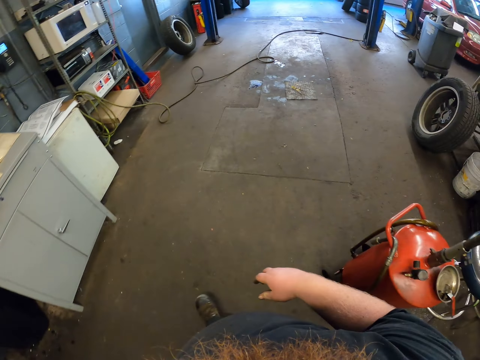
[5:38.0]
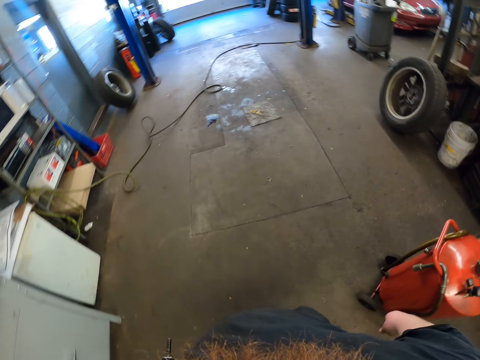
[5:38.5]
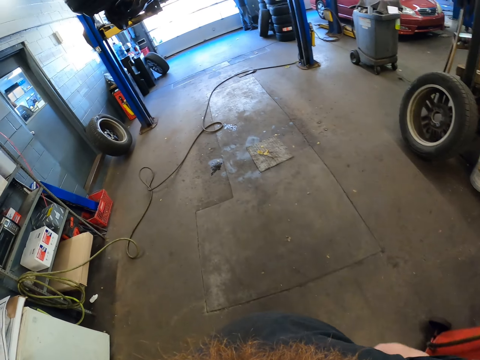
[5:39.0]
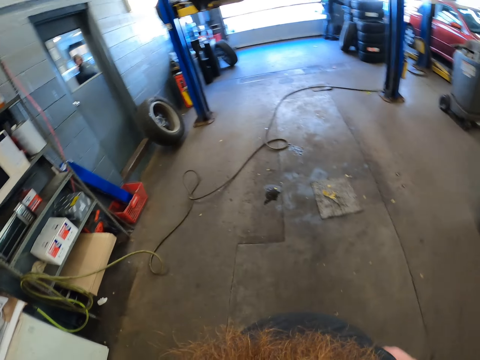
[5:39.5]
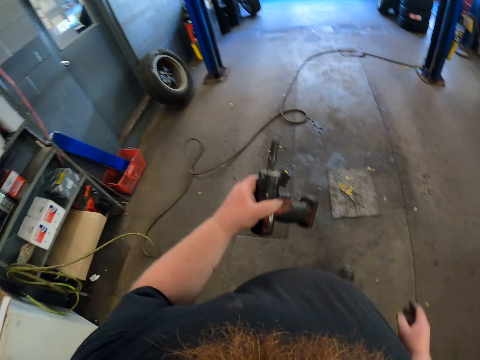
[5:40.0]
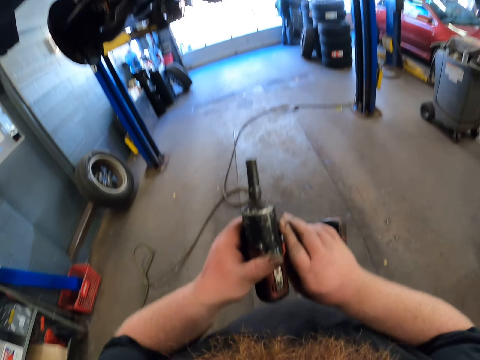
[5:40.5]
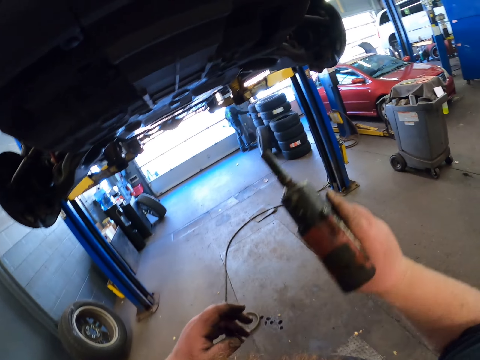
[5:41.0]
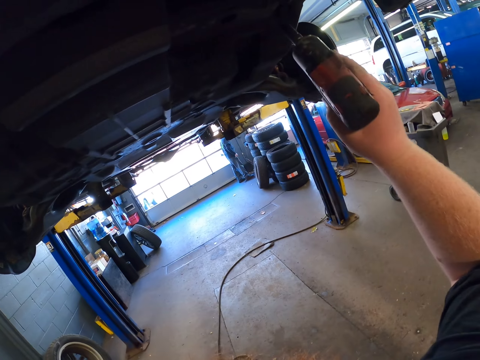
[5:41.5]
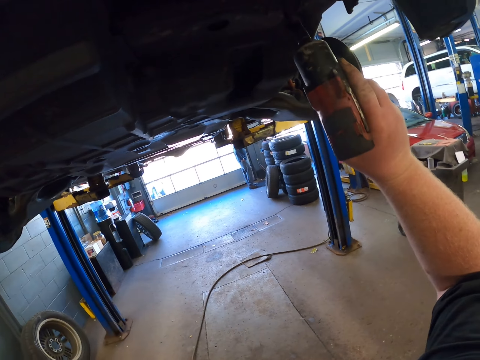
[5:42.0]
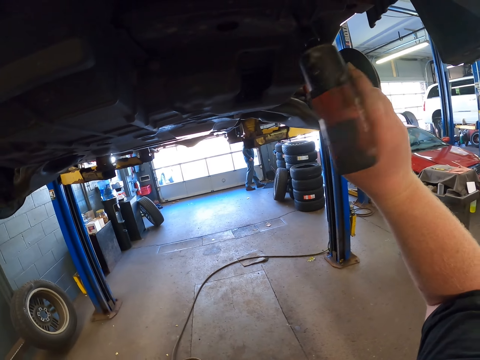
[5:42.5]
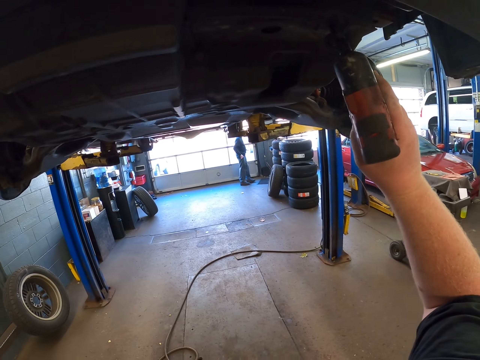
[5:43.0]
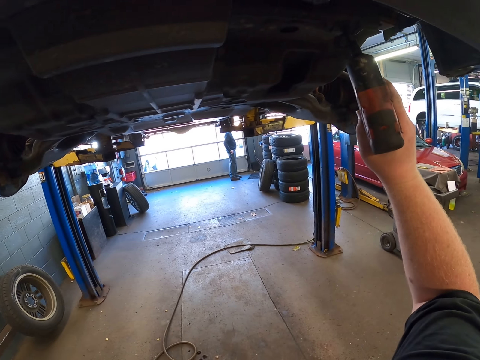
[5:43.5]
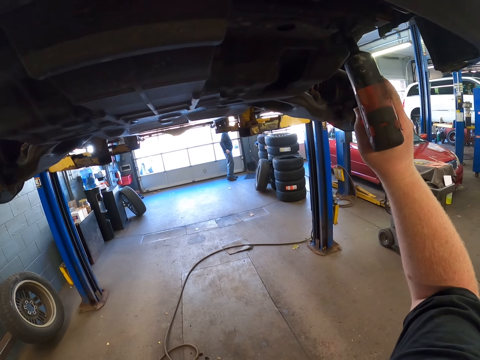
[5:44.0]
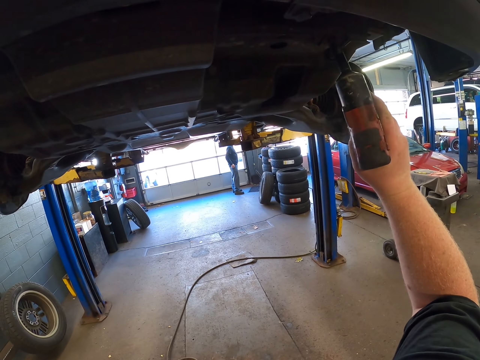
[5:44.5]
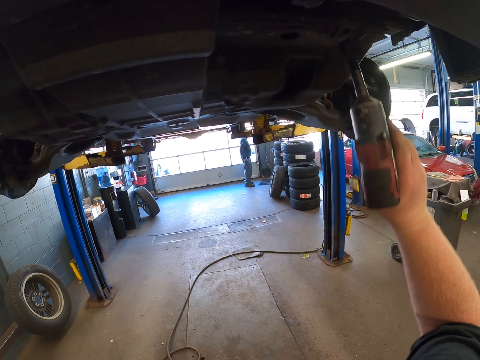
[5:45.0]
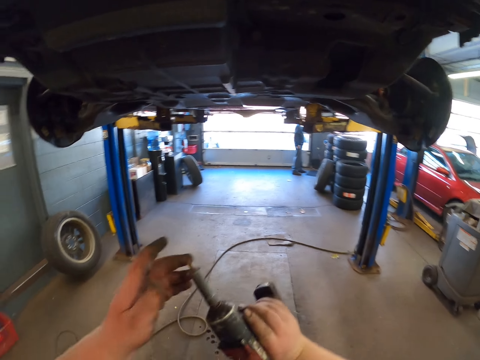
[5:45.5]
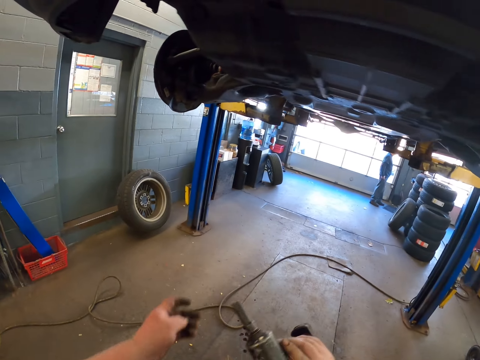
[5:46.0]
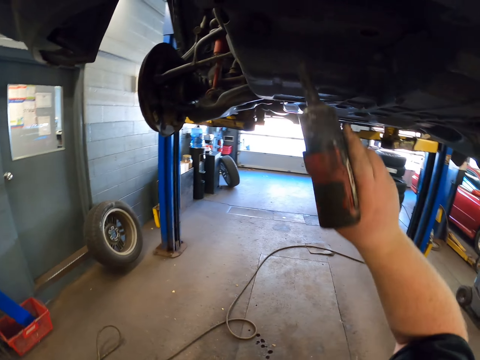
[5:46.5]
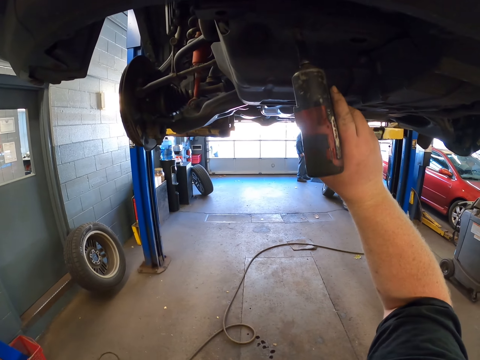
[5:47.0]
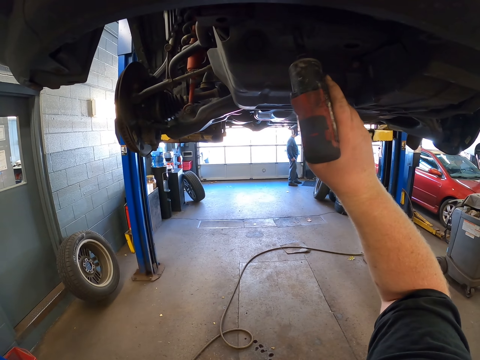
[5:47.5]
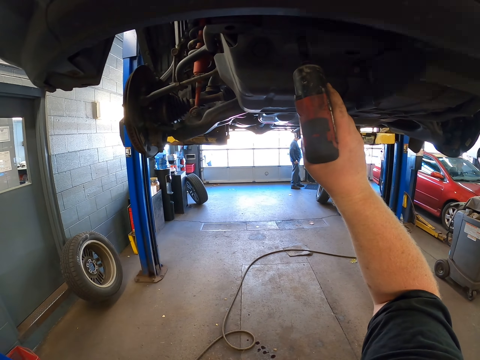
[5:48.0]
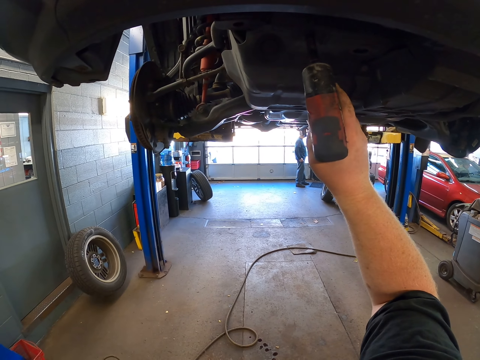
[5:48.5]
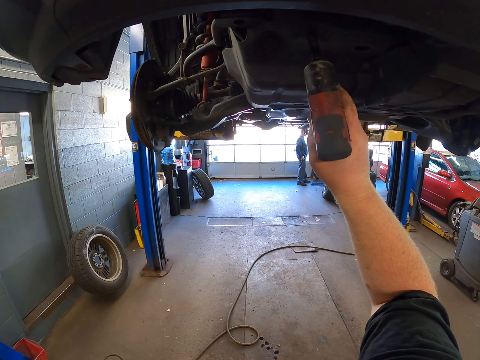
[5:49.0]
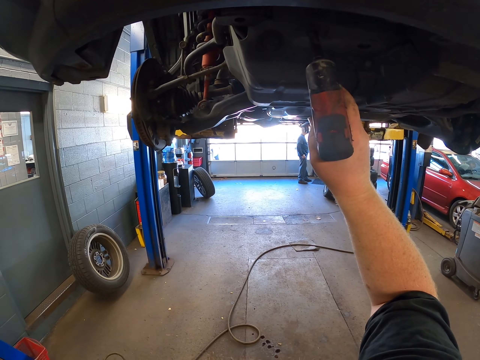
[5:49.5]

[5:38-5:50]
The camera wearer carries the drill to the car. They walk around the garage. They shift the drill to the right hand. They loosen the bolt screw under the car with the drill. They fix something with the drill. They pick the screw from the drill bit. They loosen another bolt screw under the car with the drill. They fix something.

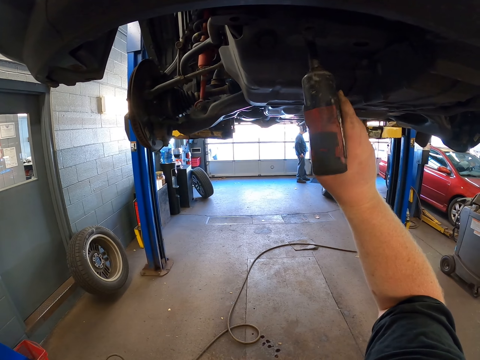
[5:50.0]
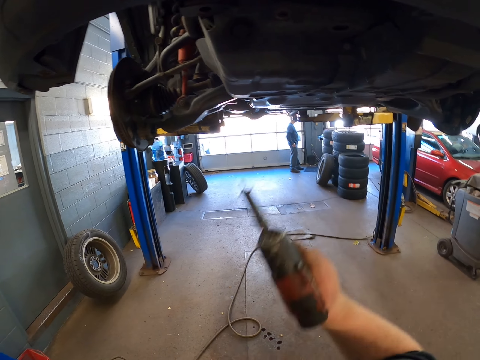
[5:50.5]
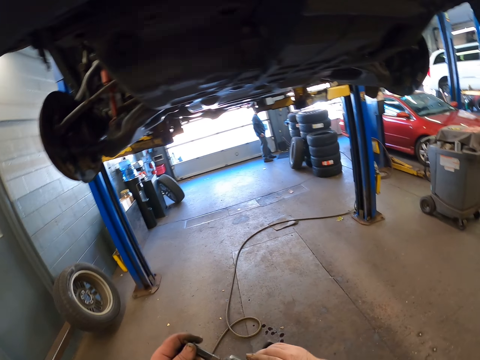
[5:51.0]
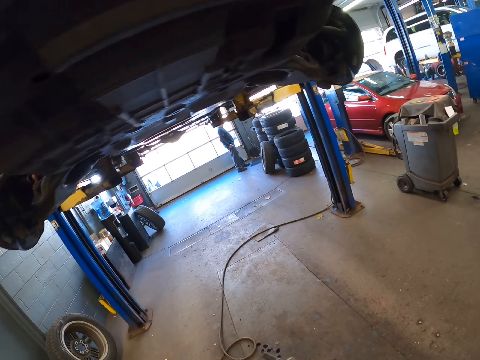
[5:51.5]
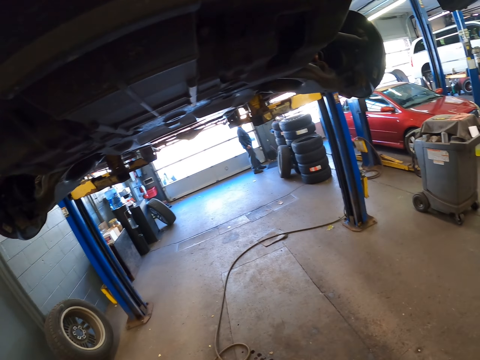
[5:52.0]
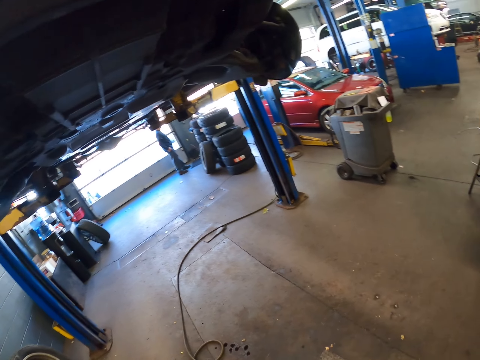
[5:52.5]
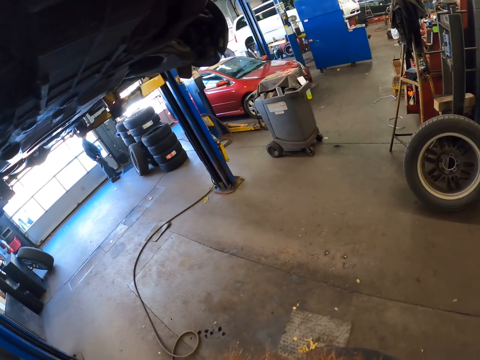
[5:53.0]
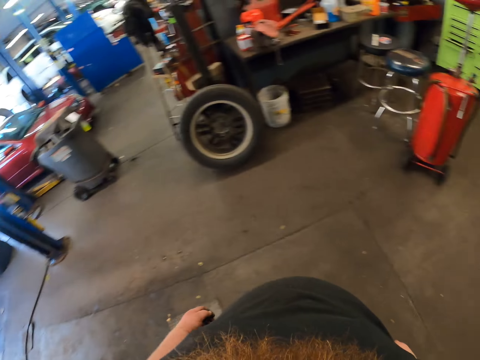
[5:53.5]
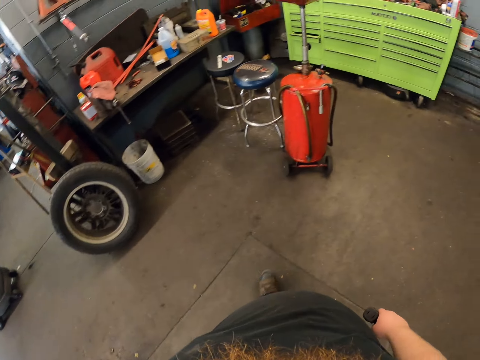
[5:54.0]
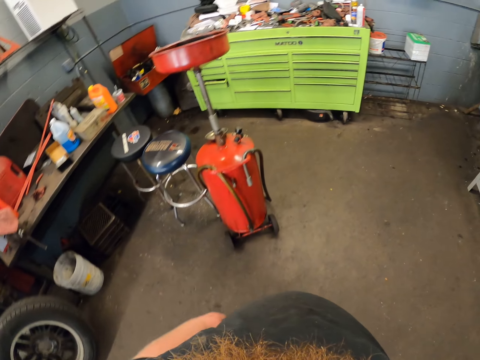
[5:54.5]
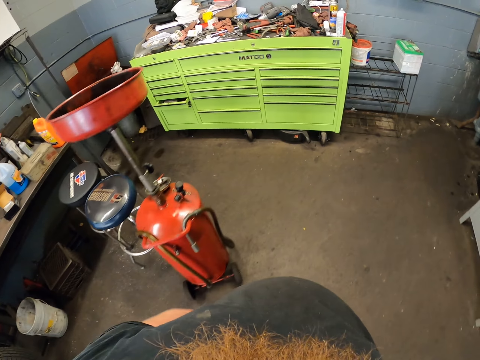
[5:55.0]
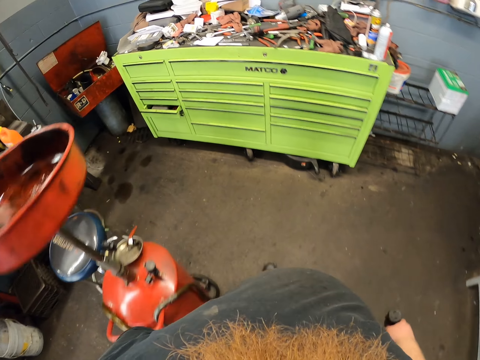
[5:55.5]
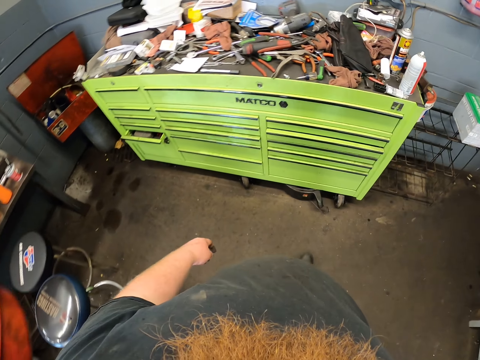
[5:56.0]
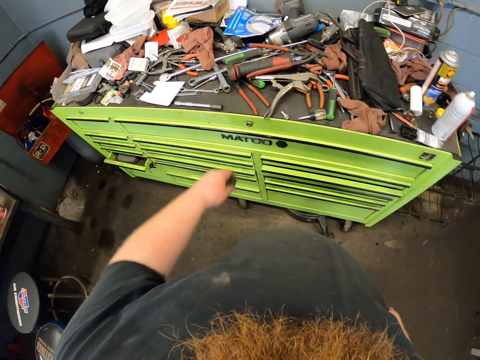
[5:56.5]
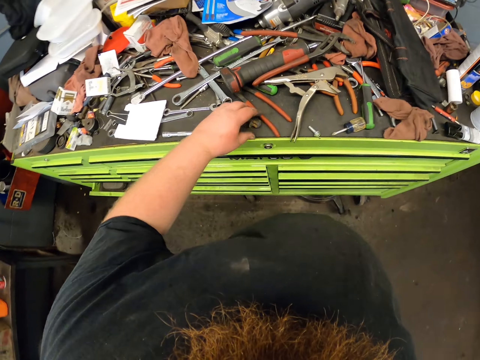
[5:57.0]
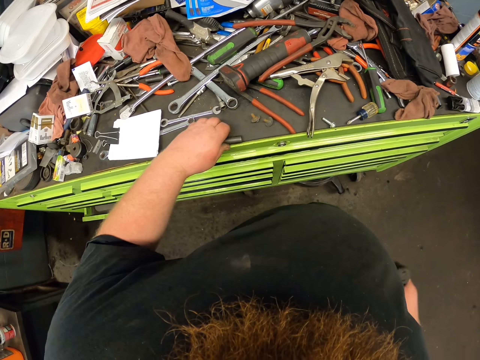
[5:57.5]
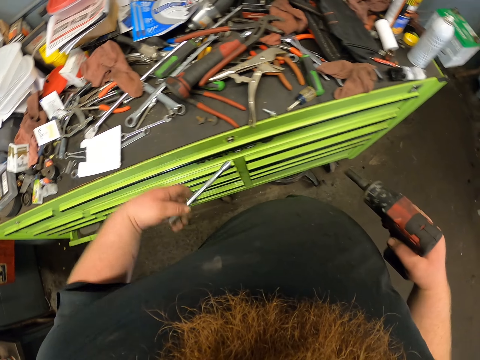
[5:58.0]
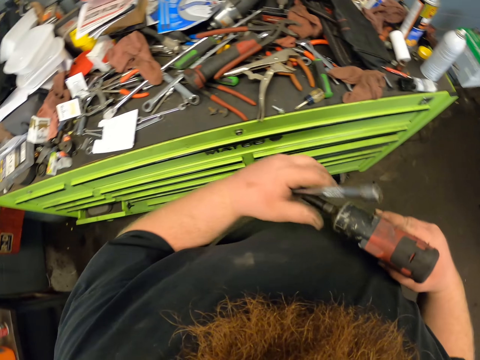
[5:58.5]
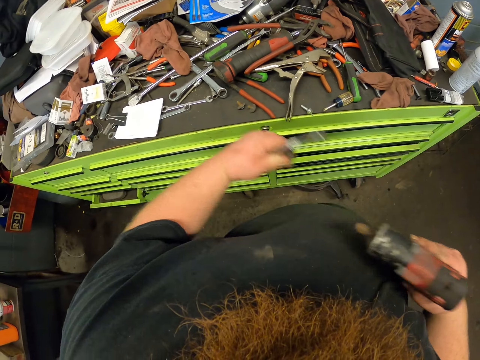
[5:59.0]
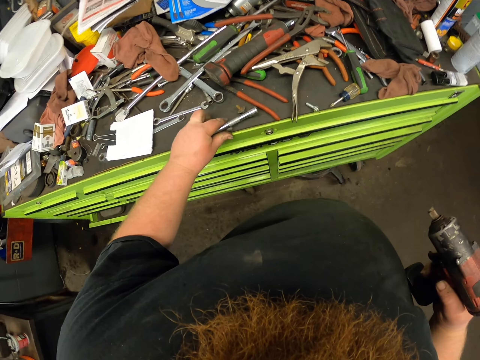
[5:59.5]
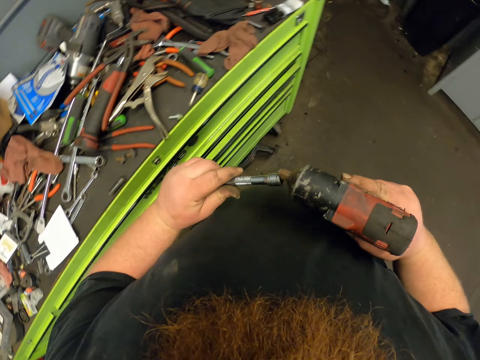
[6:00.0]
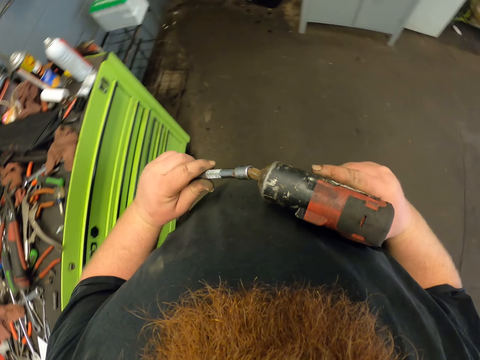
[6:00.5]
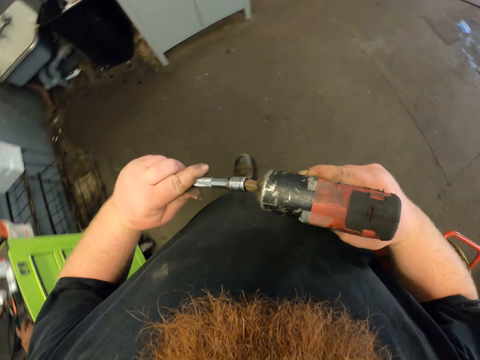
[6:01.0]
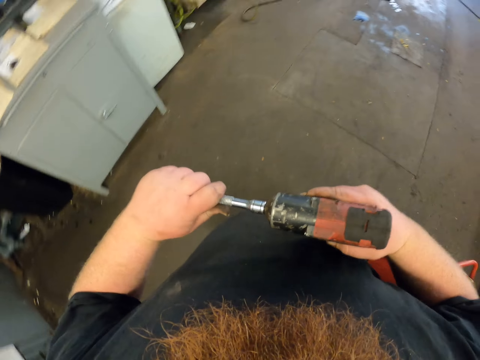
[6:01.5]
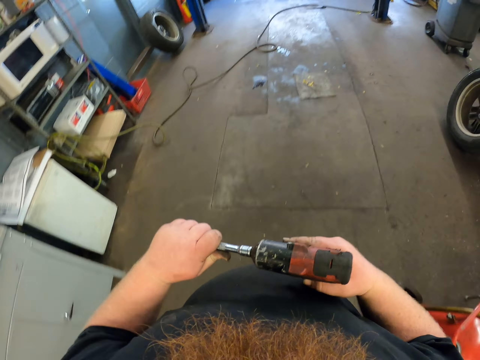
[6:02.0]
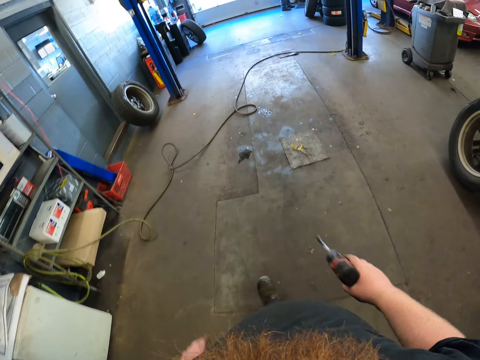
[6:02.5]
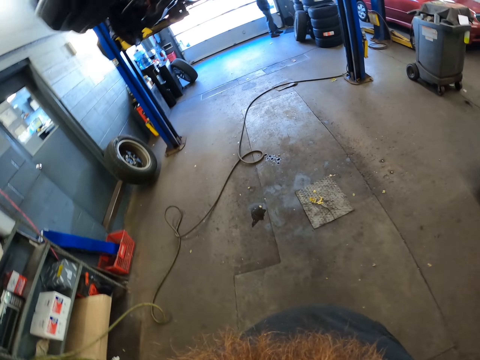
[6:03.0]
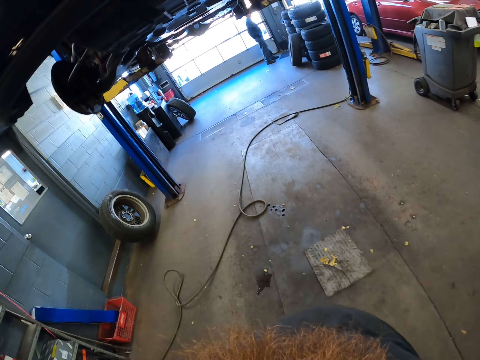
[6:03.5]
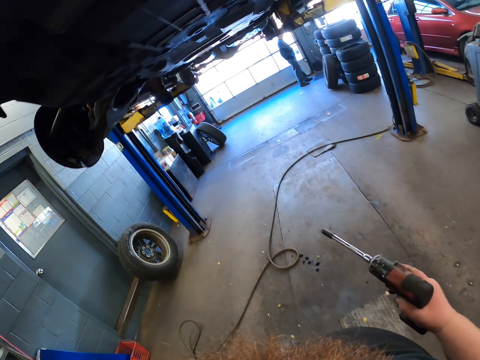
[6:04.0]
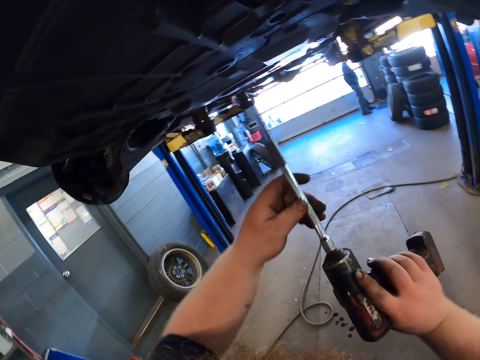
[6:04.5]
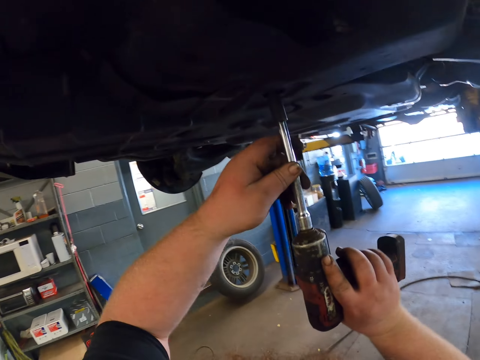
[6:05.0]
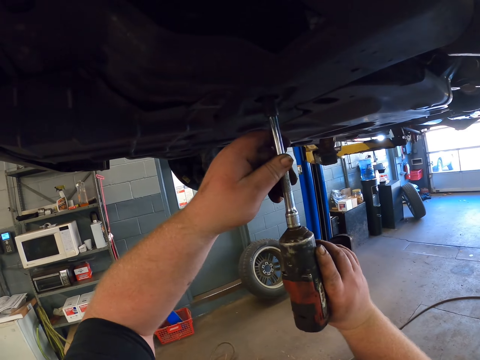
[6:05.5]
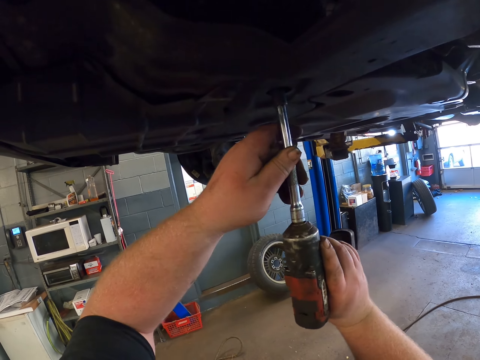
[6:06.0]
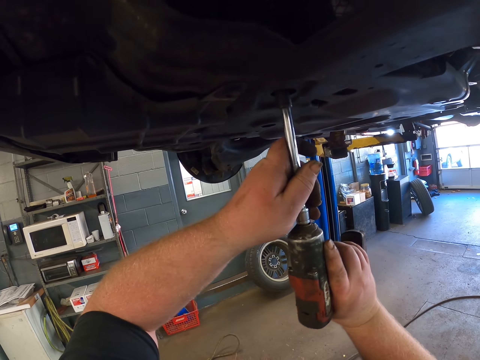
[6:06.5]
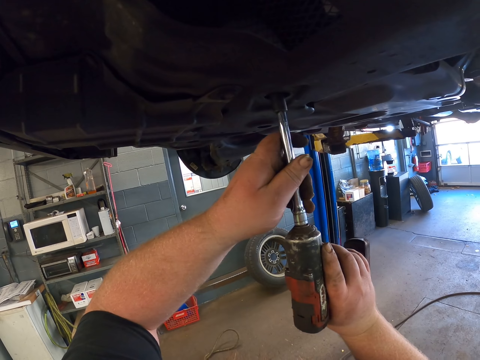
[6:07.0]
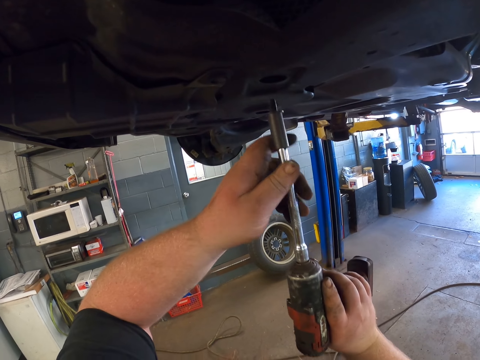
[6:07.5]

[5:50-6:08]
The camera wearer picks the screw from the drill bit. He carries the screws and drill to the tool drawer. He walks around the garage. He drops the screws on the drawer. He picks a bolt. He takes the drill bit on the drawer. He disjoins the drill bit from the drill. He drops the drill bit on the drawer. He fixes the other drill bit on the drill on his way to the car. He walks around the garage. He loosens the screw under the car with the drill. He fixes a vehicle.
